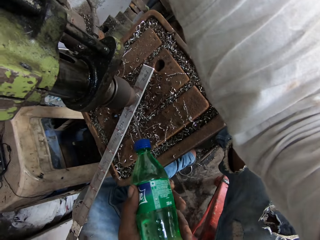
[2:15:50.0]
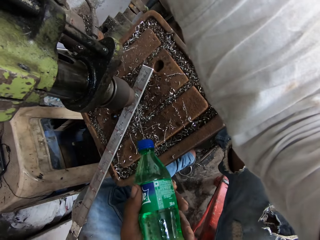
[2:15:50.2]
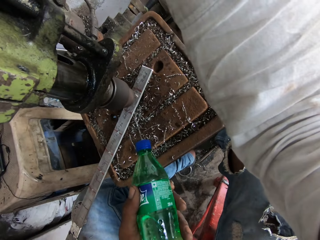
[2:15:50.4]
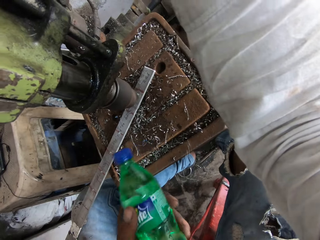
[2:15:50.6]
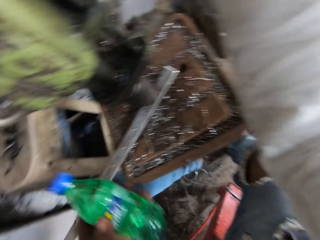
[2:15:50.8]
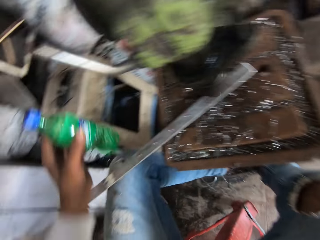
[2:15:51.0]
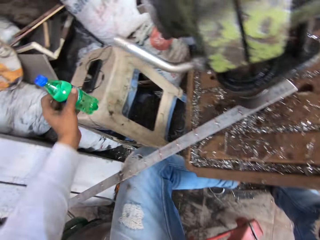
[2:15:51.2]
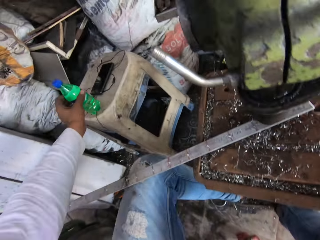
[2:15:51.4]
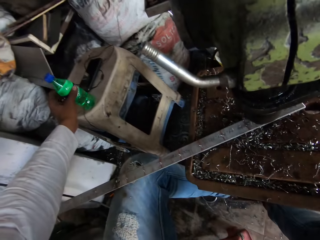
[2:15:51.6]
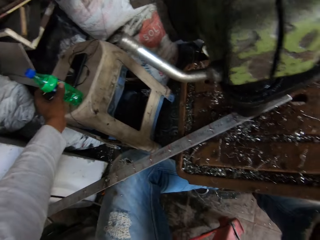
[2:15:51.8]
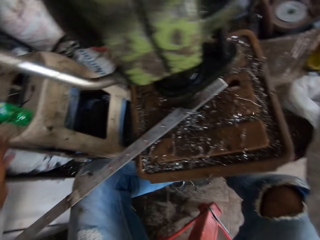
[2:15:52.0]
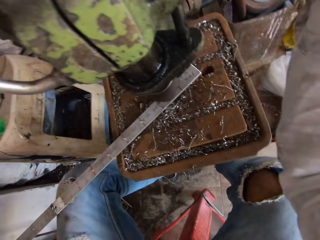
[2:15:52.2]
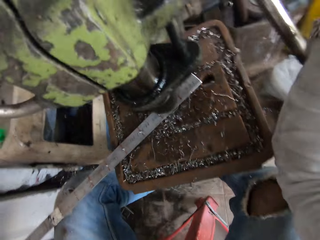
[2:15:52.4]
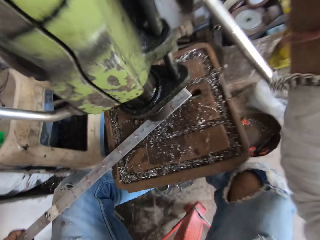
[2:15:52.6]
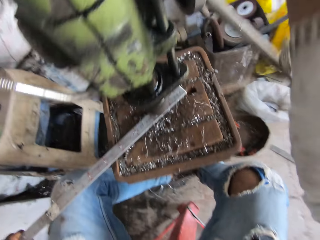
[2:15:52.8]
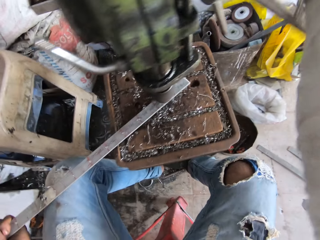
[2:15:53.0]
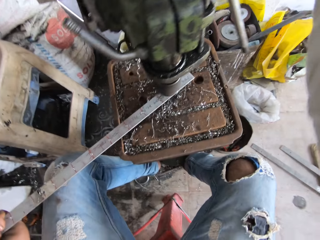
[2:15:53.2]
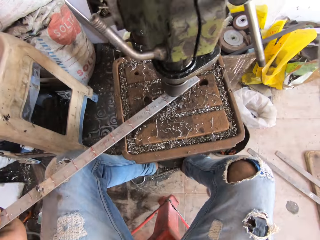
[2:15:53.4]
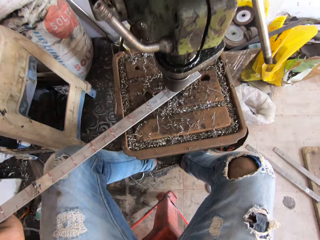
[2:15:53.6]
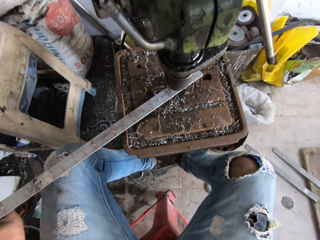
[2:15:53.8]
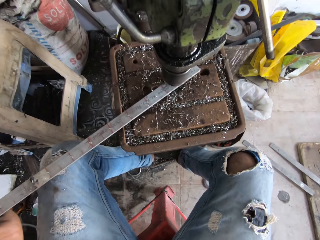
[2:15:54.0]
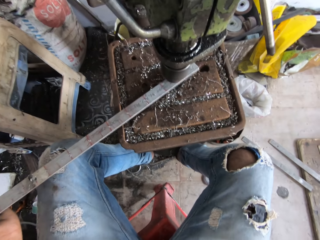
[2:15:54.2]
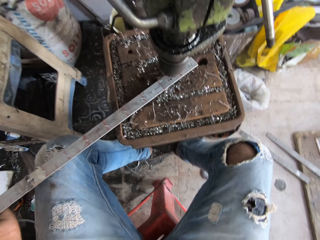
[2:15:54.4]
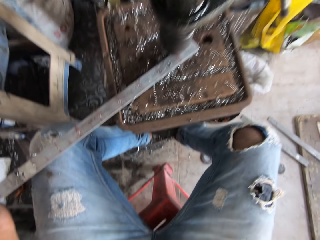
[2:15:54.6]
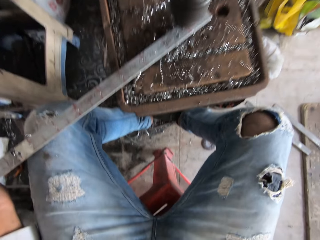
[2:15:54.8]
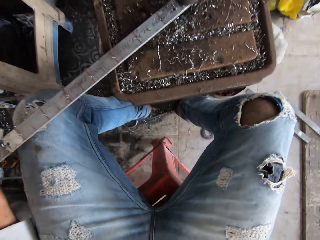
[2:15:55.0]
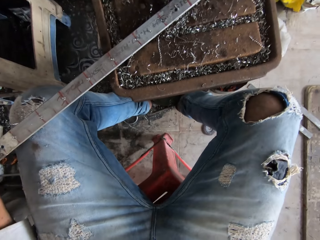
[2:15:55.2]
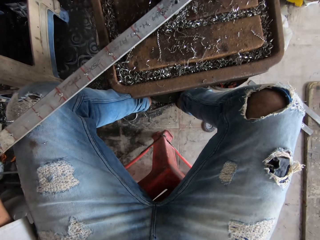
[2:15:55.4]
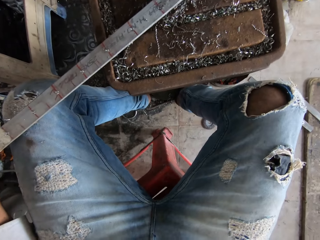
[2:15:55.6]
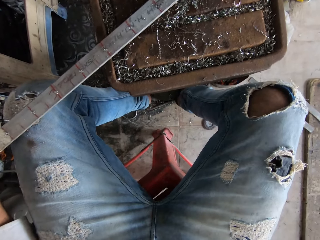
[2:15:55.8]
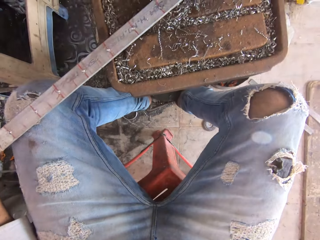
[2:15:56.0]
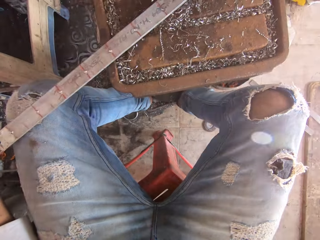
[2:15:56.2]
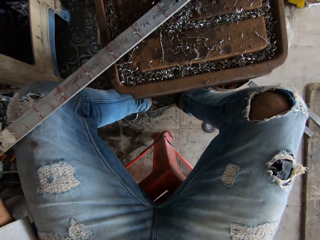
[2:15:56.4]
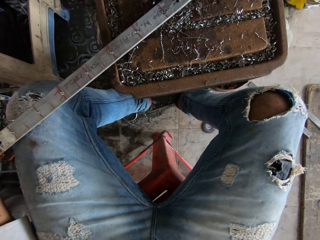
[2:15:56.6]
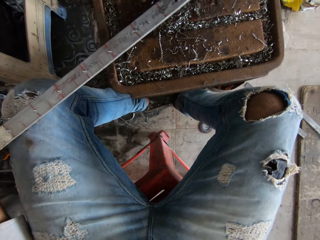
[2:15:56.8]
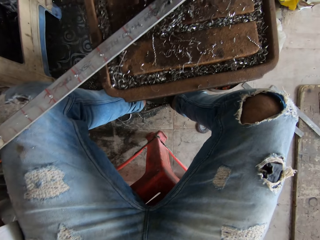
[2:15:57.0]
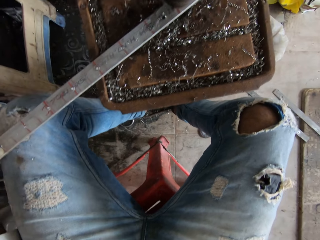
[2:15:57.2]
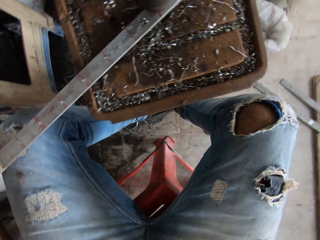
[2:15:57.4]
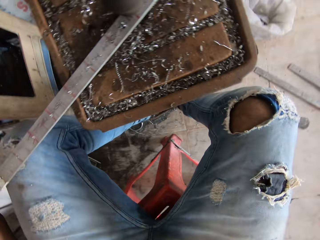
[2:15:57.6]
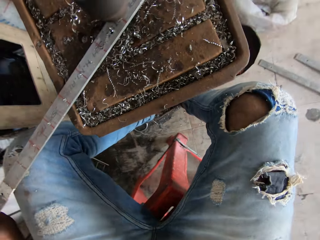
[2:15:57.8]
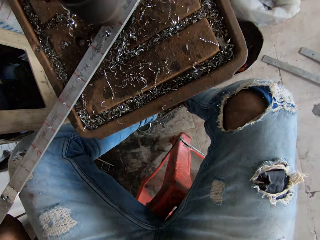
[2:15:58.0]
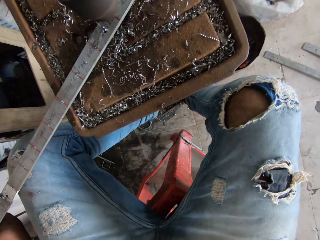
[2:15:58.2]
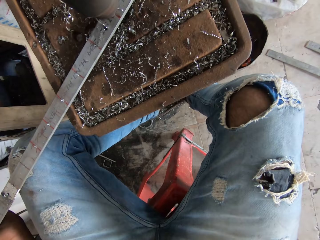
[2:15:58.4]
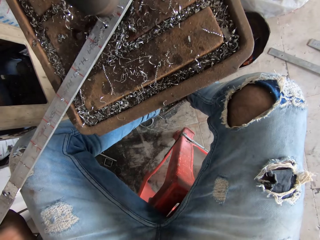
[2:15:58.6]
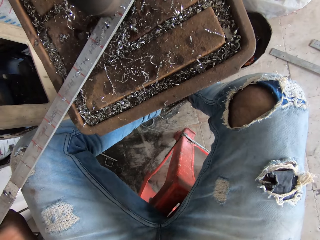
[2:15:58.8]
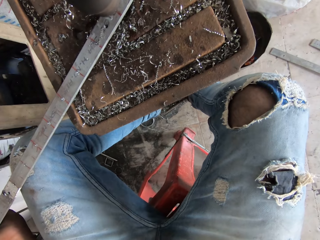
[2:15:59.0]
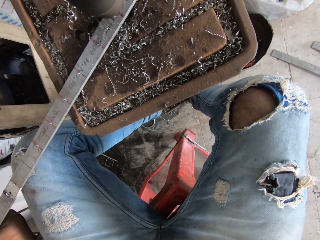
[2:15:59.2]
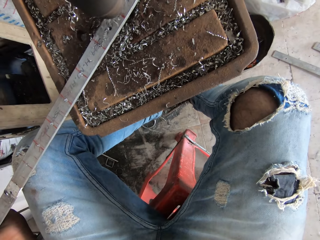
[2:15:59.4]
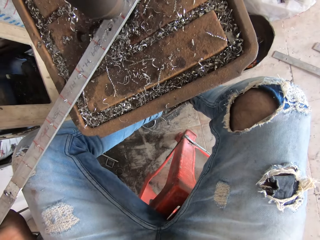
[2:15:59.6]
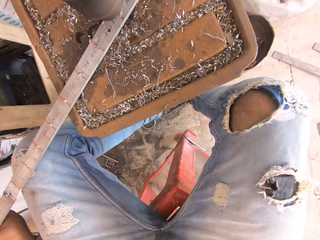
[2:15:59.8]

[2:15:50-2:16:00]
The camera wearer pours liquid in a bottle onto a metal. They lift the bottle and put down the bottle. They drill holes to the metal using a drill press. They pour water on the metal.

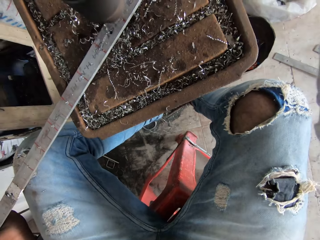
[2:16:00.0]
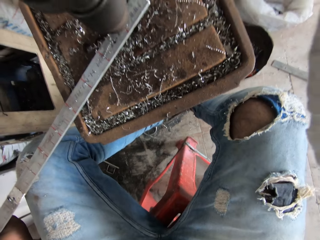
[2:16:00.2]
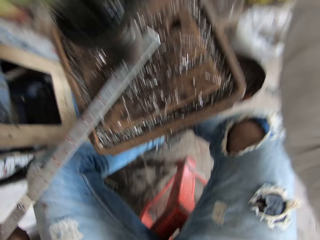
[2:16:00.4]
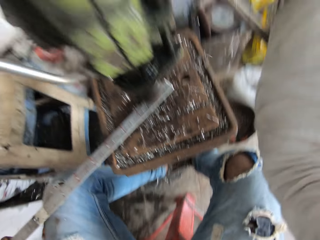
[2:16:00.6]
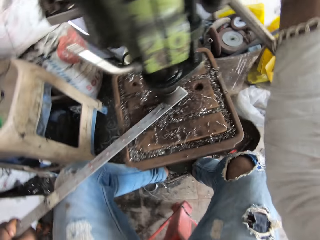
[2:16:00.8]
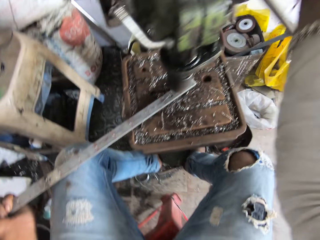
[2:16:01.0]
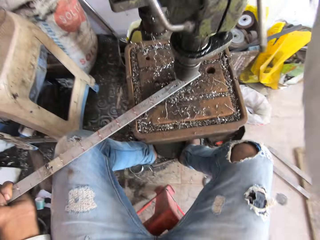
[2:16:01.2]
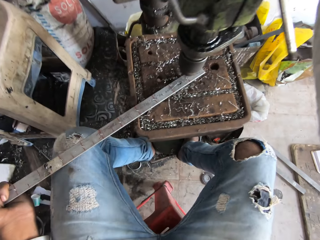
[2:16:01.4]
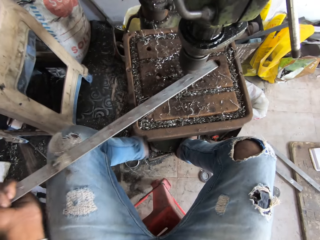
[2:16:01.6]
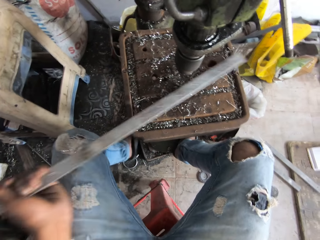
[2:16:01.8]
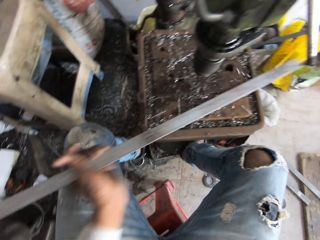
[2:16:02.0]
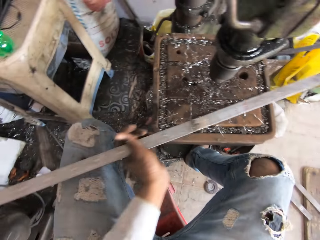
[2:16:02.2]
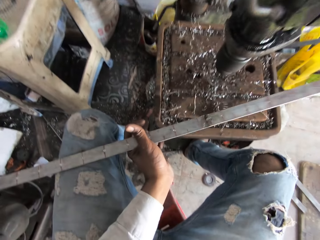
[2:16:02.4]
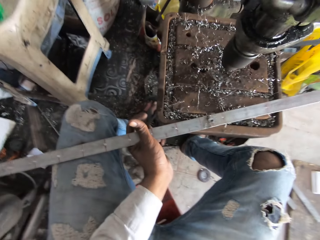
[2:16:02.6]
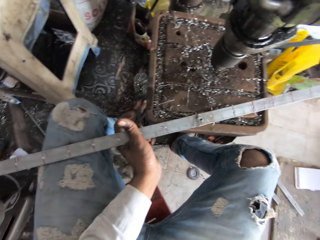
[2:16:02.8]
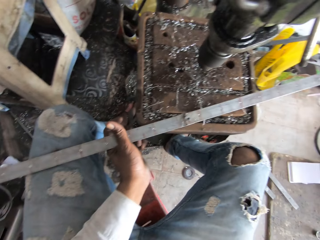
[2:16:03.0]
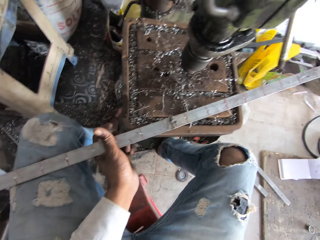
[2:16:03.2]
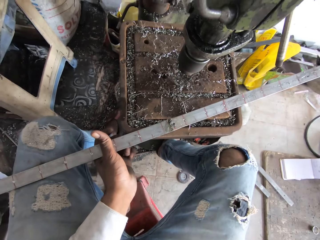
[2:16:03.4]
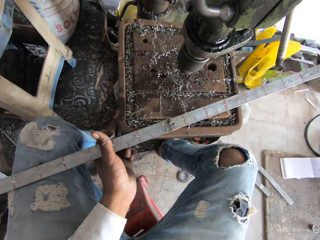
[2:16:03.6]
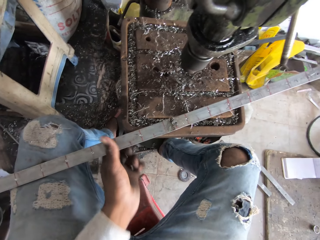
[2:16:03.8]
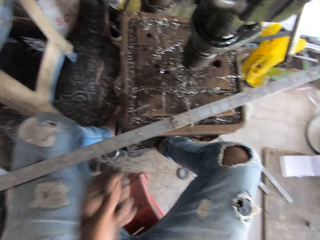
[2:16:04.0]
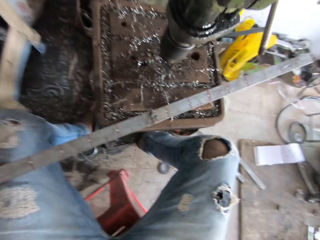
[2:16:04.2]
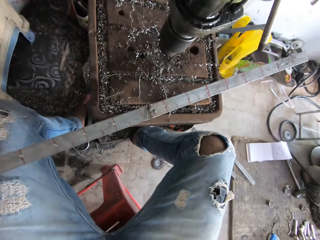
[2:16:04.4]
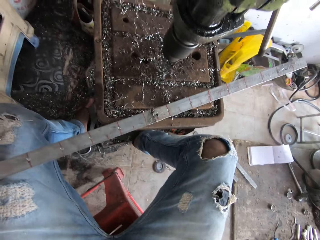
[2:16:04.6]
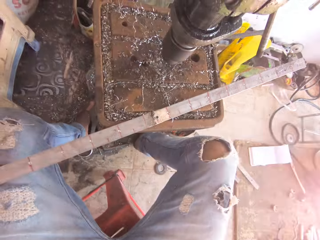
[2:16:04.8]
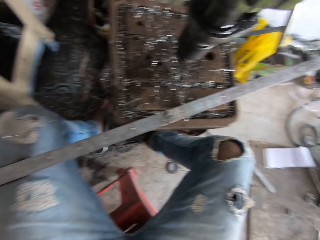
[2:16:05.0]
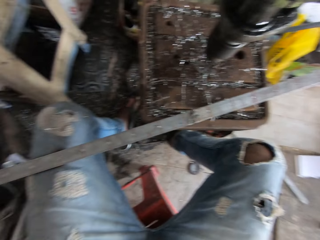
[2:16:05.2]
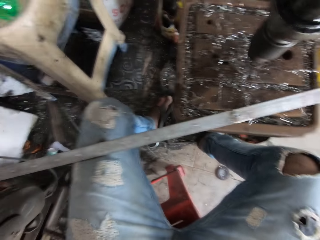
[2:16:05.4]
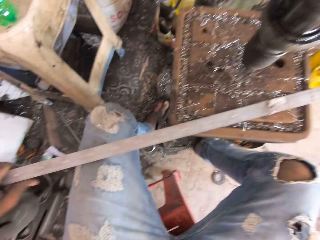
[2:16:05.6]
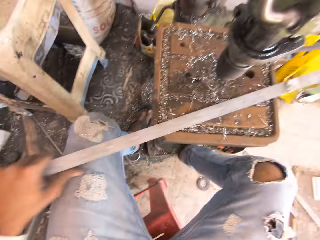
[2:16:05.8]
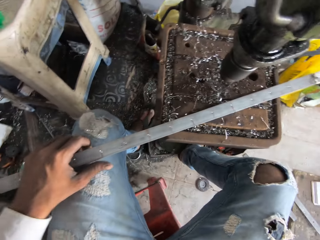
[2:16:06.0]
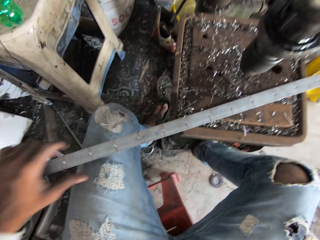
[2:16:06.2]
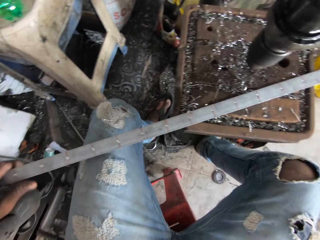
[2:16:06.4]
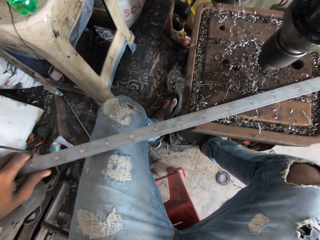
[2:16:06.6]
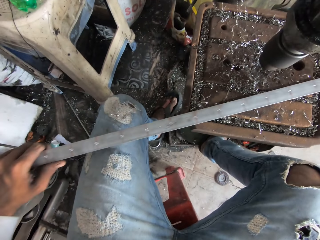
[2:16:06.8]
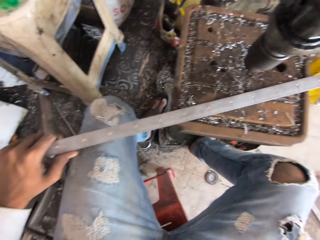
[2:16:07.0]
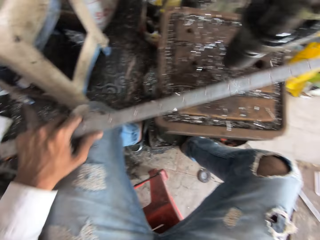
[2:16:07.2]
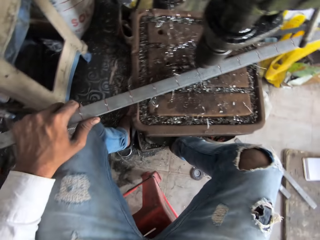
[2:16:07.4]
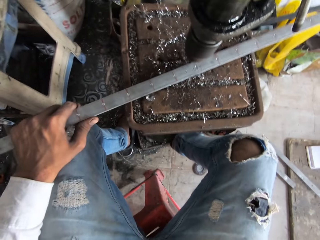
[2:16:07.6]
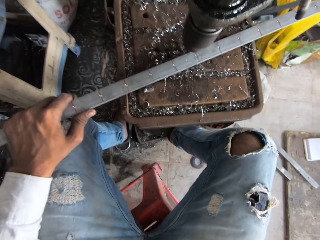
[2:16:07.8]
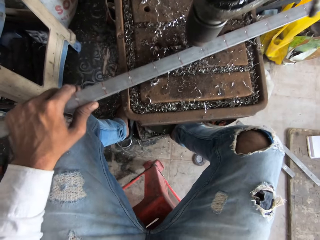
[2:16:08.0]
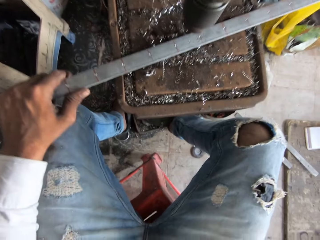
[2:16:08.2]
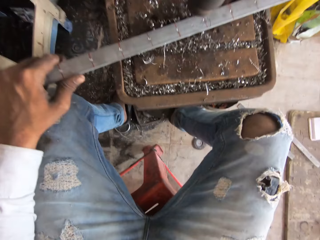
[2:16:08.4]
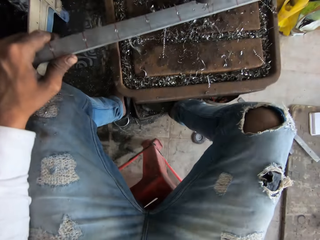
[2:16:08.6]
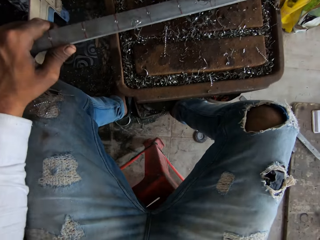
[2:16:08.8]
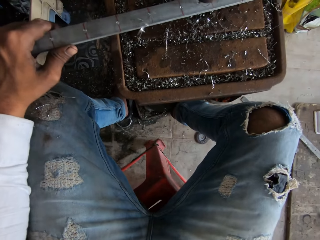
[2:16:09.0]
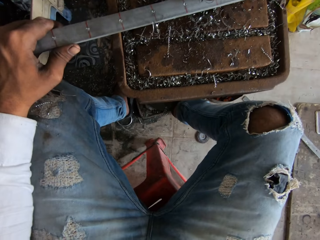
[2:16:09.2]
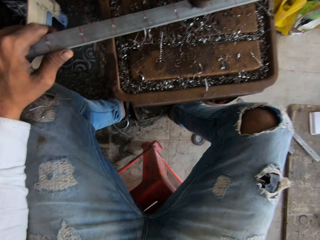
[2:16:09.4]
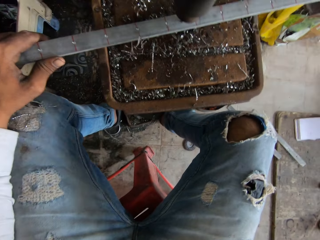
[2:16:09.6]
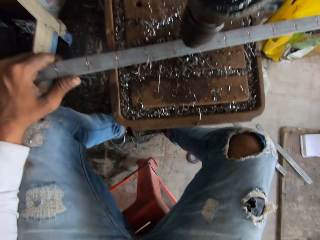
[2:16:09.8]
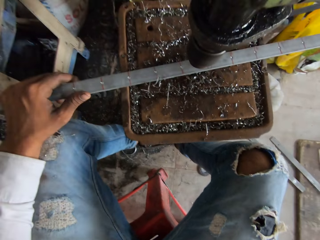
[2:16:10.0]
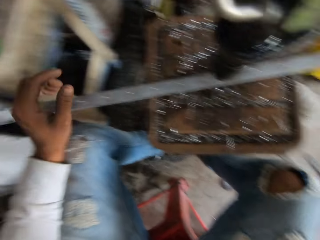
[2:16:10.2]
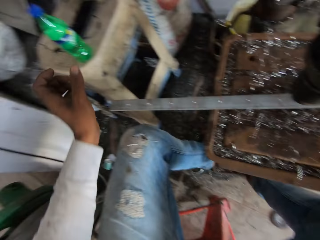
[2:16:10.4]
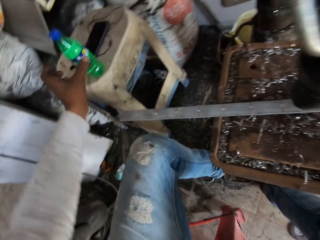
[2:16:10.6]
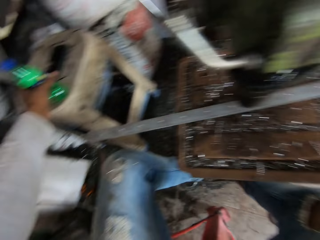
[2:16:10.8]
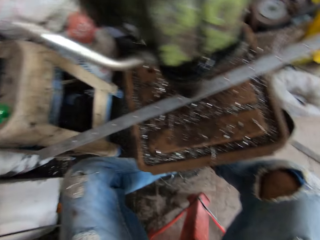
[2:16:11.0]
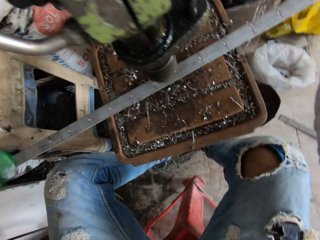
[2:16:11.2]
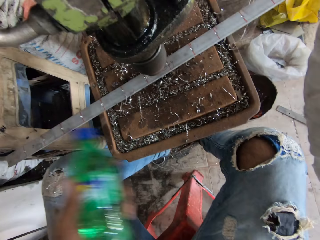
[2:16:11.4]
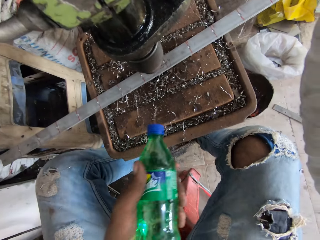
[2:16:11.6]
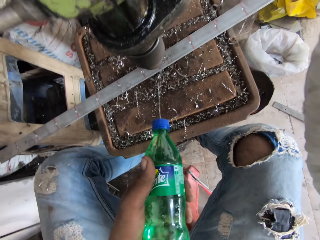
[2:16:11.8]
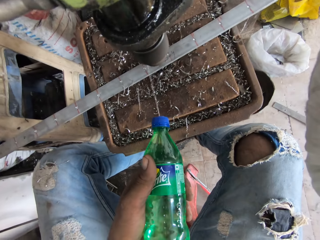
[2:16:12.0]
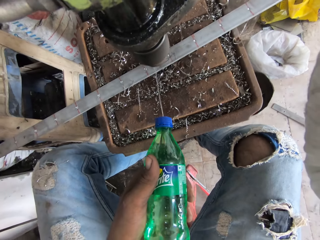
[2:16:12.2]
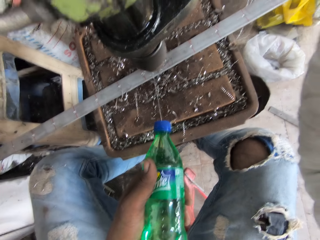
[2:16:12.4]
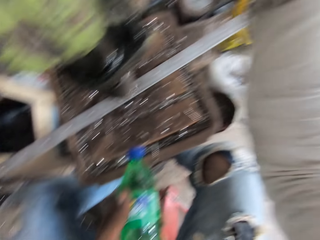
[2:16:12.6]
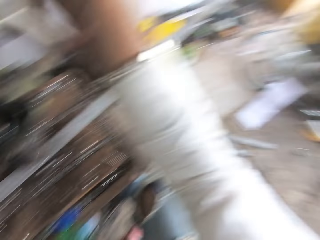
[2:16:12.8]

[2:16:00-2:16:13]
The camera wearer adjusts the machine. They pull a metal. They look around. They move the metal. They grind the metal. They drill holes to the metal using a drill press. They pick up a bottle. They pour liquid in the bottle onto the metal.
